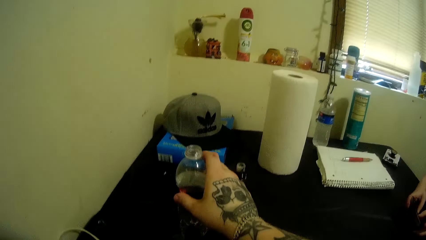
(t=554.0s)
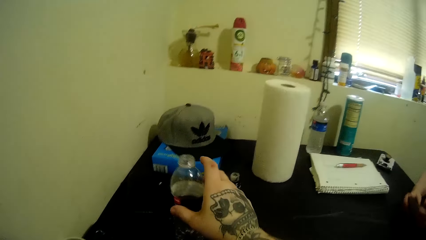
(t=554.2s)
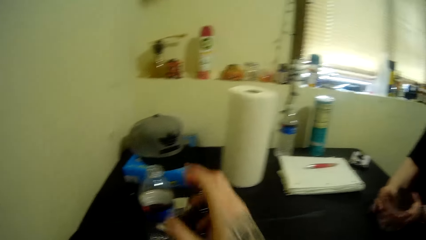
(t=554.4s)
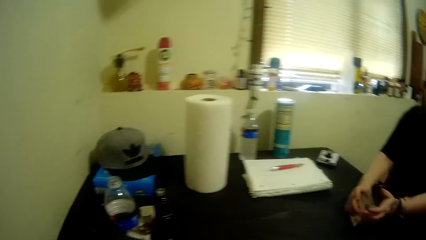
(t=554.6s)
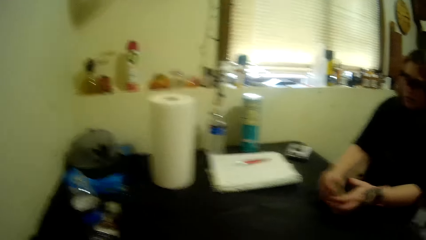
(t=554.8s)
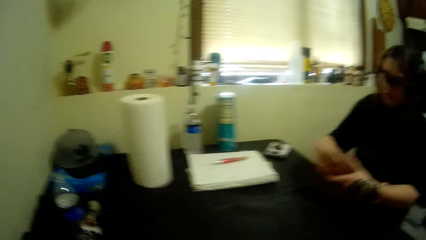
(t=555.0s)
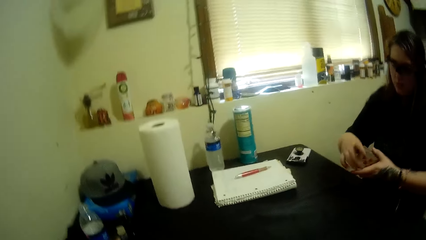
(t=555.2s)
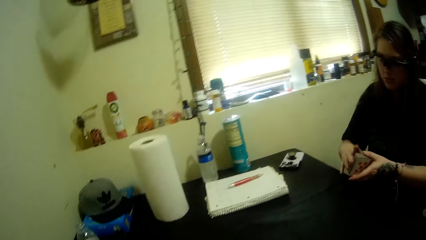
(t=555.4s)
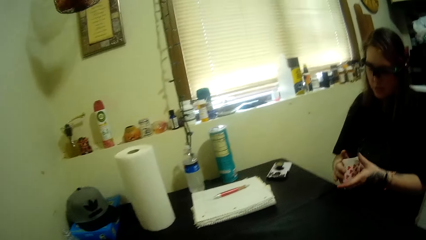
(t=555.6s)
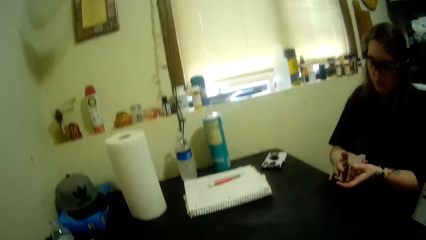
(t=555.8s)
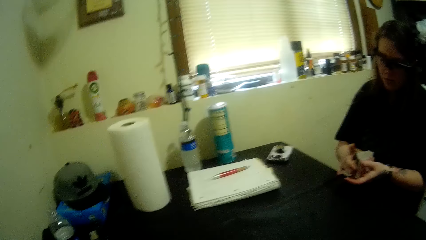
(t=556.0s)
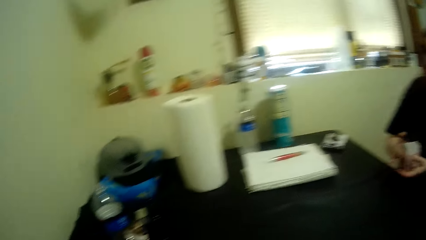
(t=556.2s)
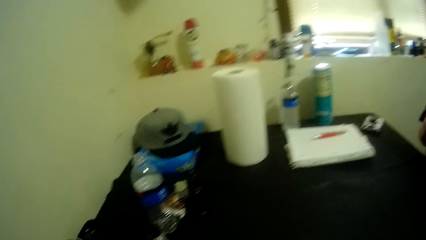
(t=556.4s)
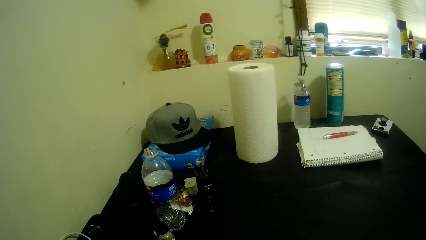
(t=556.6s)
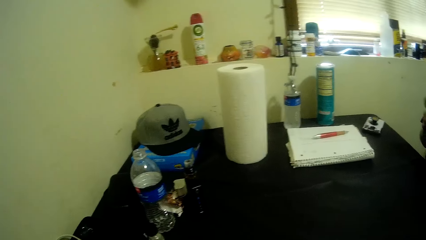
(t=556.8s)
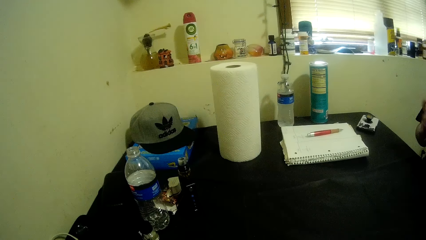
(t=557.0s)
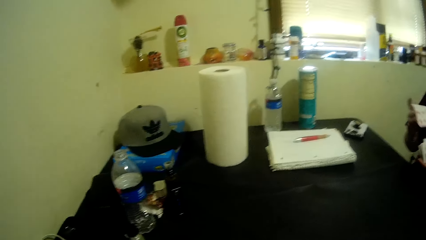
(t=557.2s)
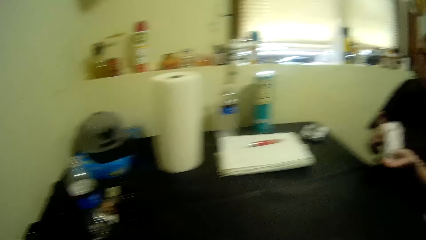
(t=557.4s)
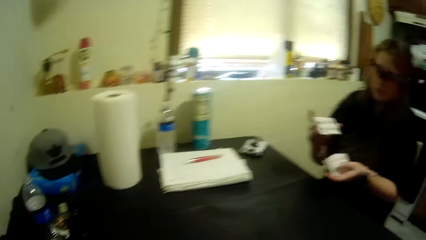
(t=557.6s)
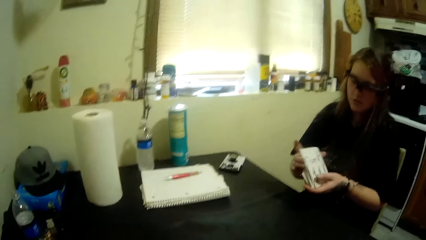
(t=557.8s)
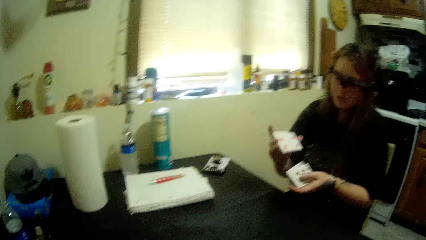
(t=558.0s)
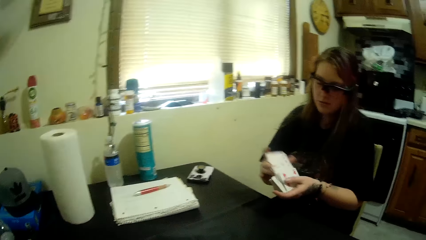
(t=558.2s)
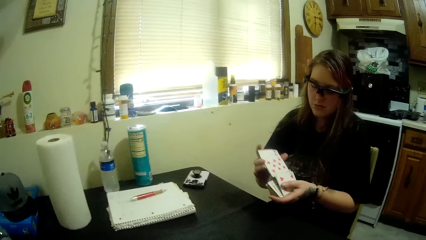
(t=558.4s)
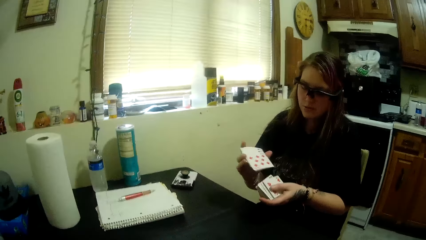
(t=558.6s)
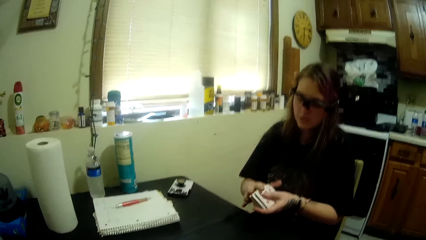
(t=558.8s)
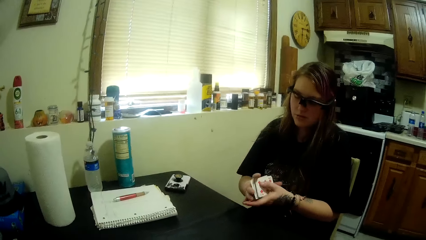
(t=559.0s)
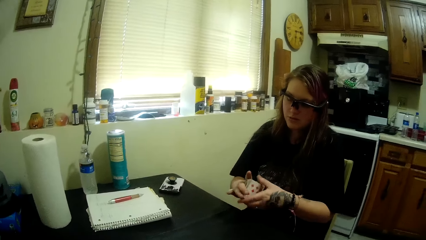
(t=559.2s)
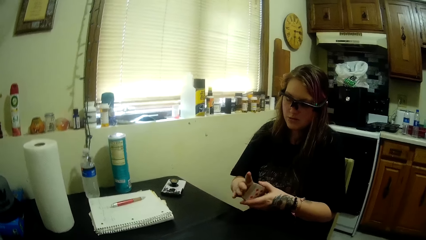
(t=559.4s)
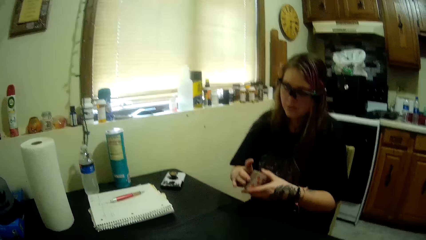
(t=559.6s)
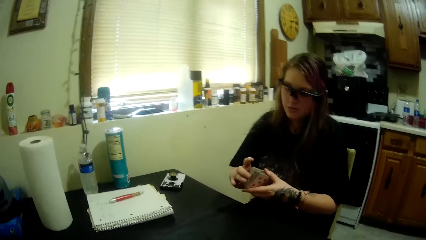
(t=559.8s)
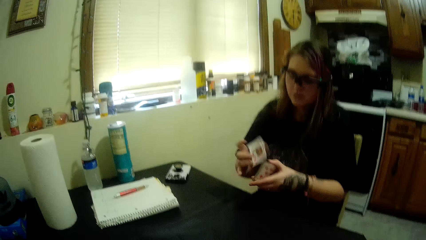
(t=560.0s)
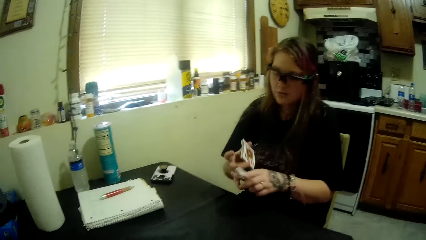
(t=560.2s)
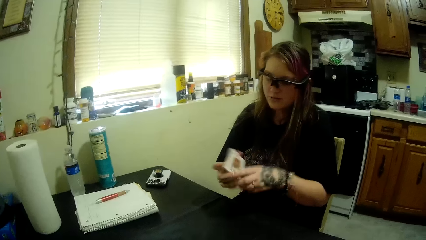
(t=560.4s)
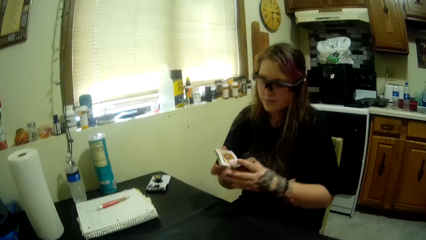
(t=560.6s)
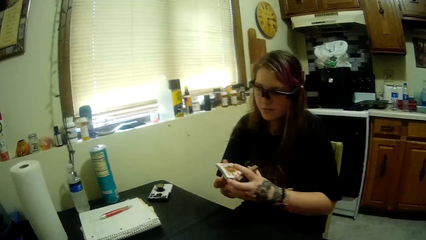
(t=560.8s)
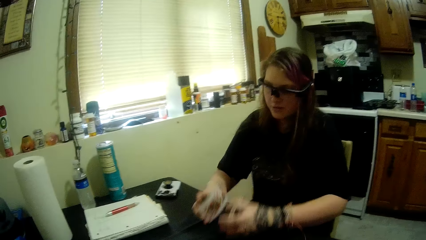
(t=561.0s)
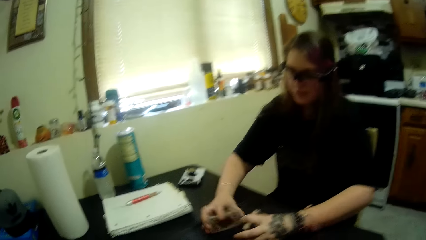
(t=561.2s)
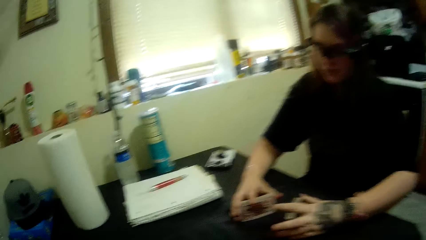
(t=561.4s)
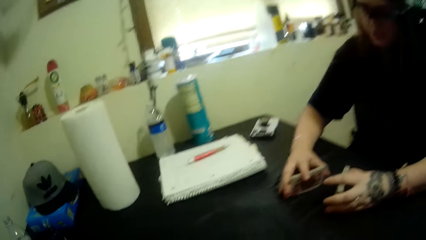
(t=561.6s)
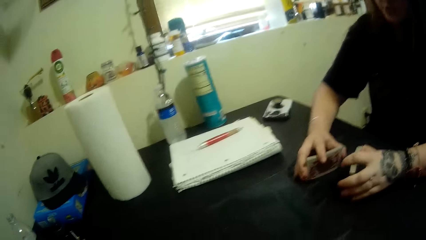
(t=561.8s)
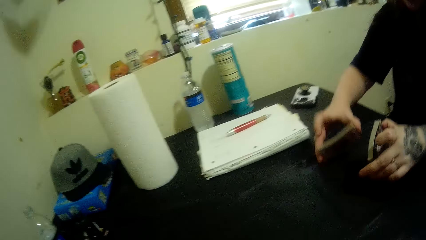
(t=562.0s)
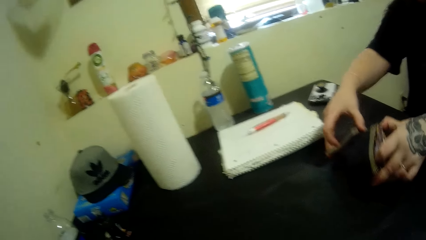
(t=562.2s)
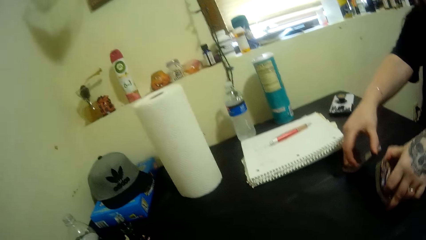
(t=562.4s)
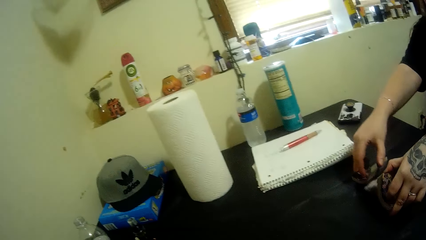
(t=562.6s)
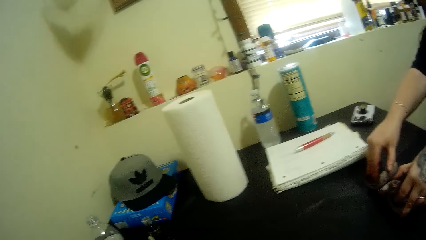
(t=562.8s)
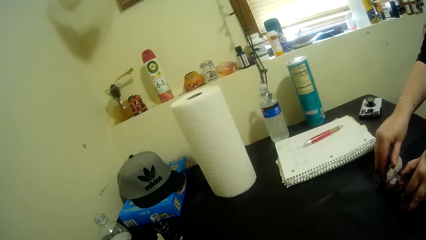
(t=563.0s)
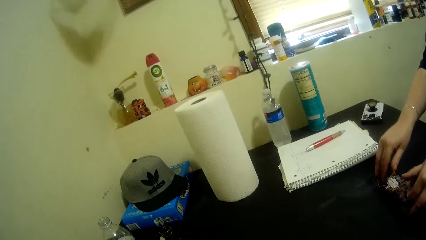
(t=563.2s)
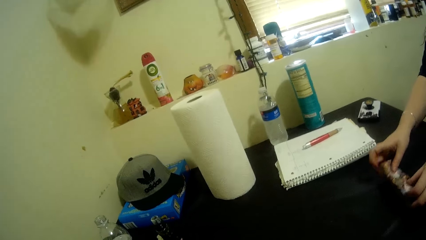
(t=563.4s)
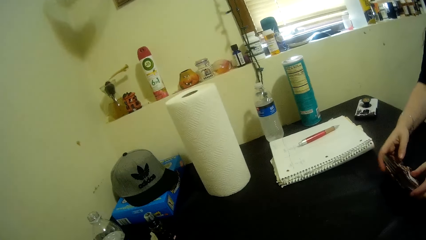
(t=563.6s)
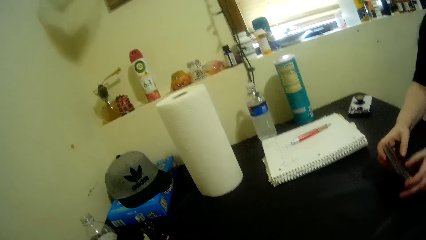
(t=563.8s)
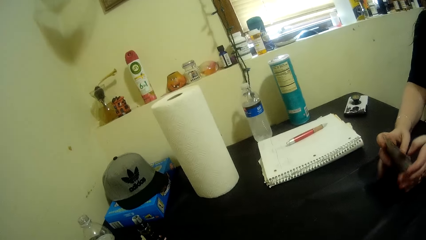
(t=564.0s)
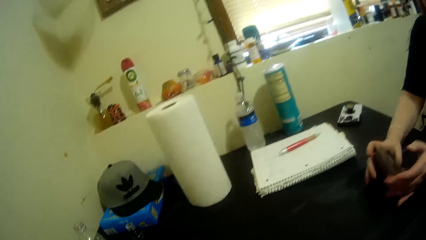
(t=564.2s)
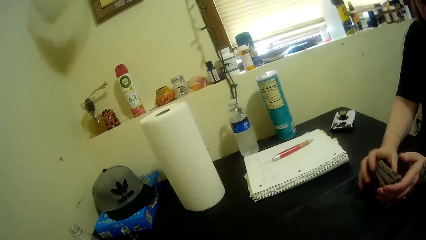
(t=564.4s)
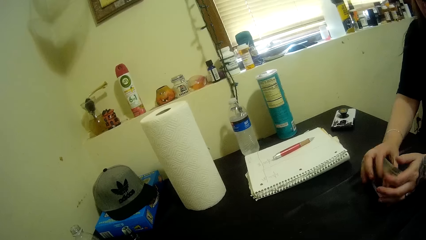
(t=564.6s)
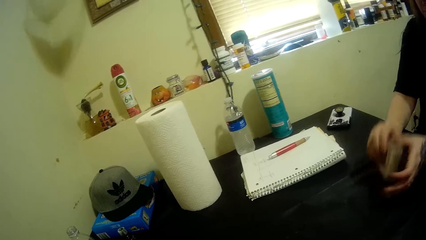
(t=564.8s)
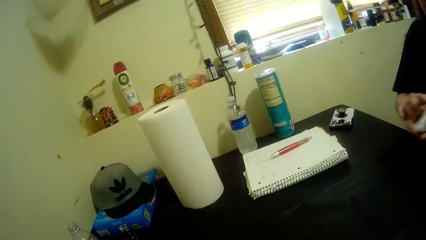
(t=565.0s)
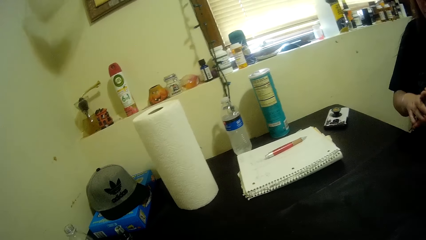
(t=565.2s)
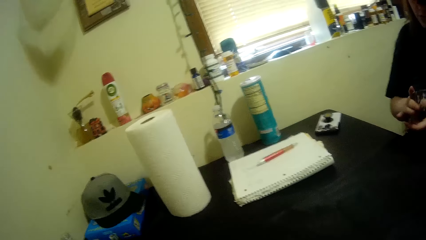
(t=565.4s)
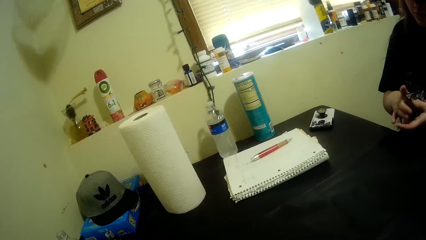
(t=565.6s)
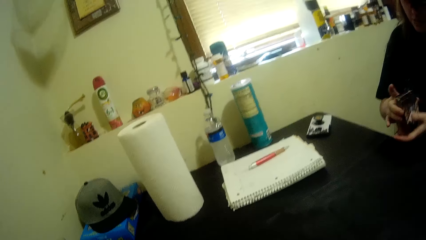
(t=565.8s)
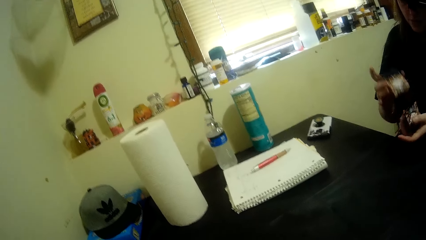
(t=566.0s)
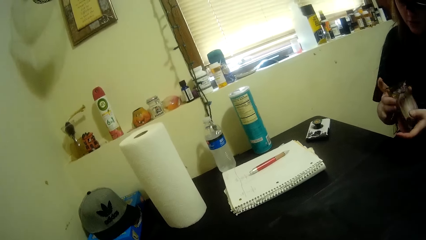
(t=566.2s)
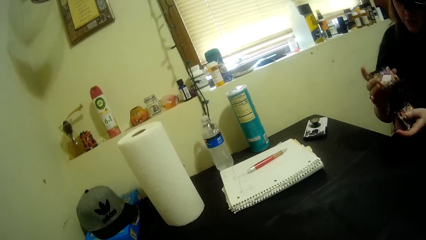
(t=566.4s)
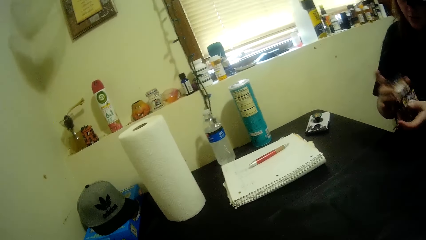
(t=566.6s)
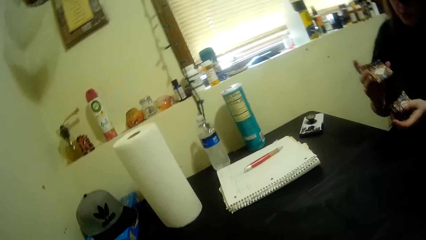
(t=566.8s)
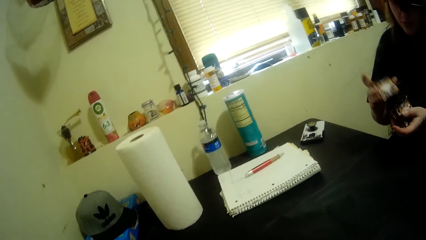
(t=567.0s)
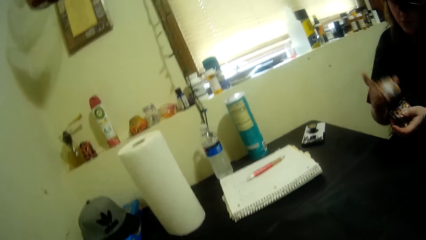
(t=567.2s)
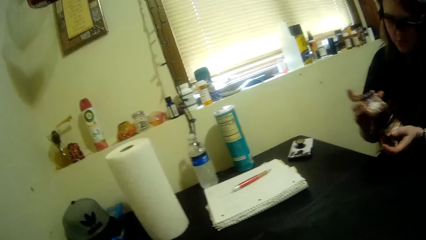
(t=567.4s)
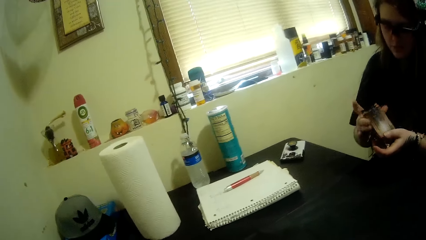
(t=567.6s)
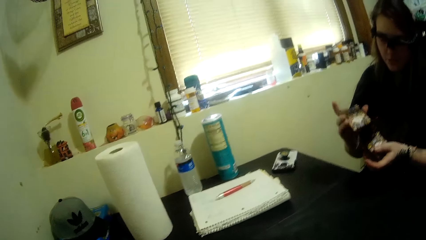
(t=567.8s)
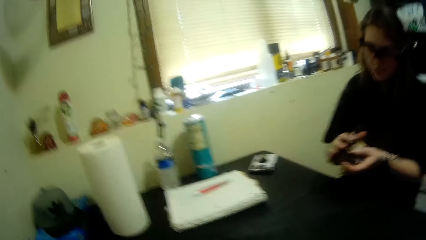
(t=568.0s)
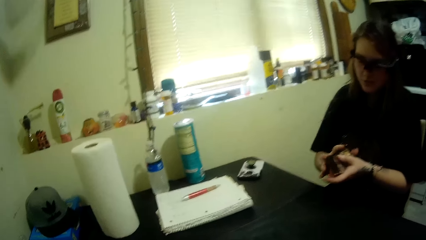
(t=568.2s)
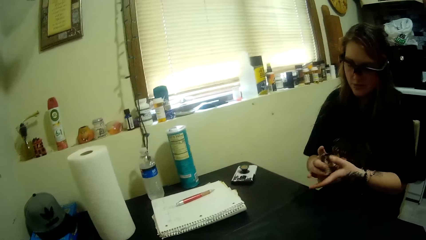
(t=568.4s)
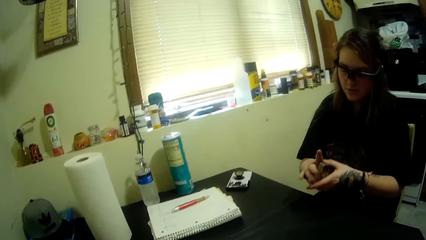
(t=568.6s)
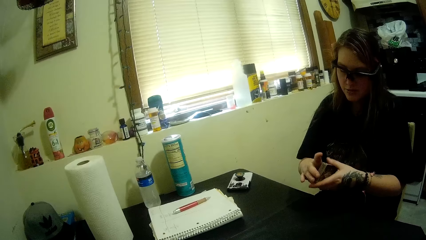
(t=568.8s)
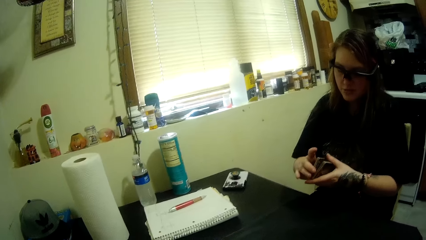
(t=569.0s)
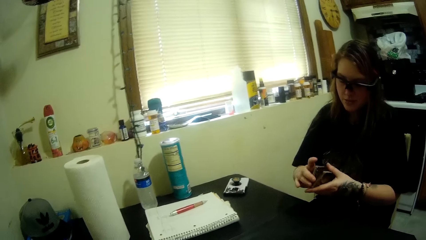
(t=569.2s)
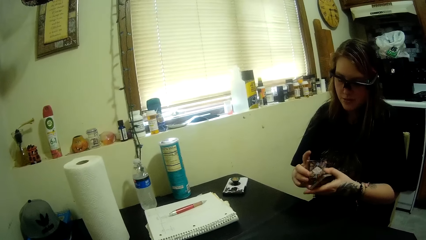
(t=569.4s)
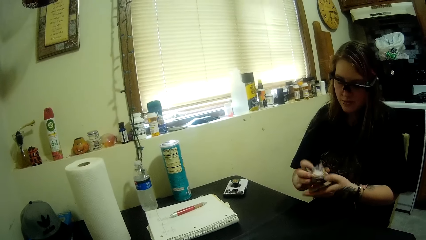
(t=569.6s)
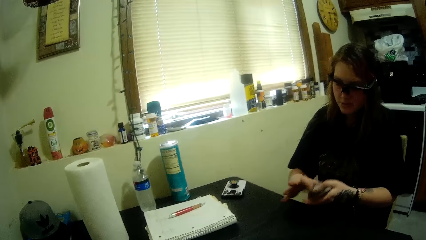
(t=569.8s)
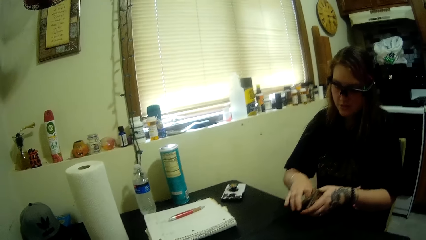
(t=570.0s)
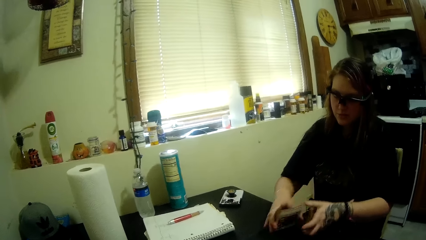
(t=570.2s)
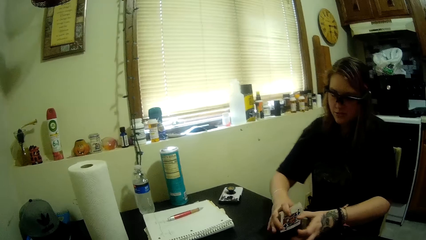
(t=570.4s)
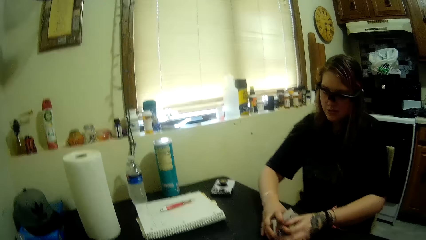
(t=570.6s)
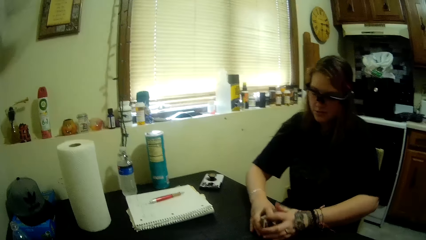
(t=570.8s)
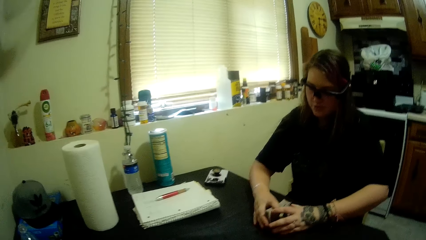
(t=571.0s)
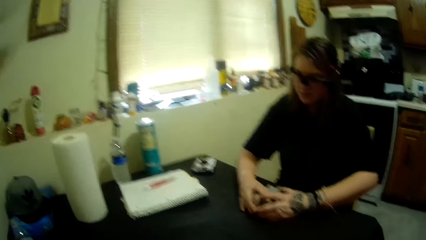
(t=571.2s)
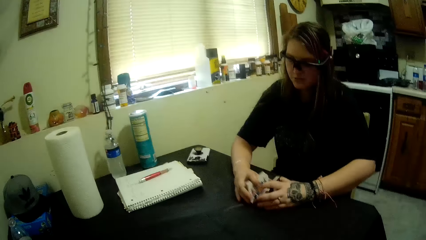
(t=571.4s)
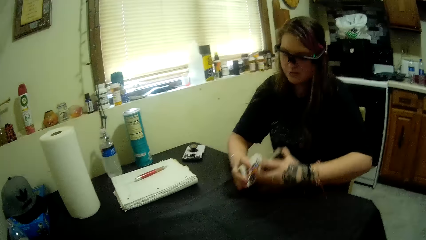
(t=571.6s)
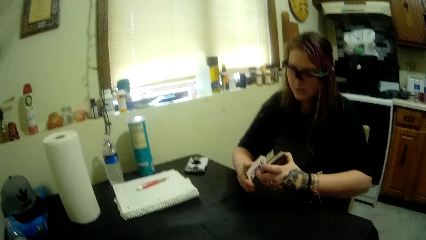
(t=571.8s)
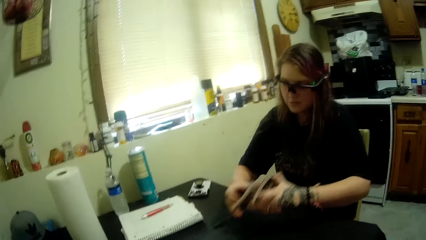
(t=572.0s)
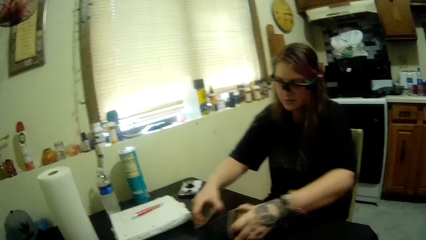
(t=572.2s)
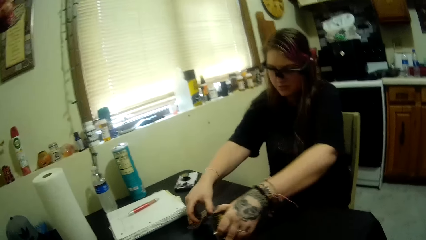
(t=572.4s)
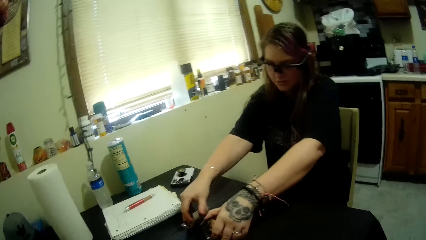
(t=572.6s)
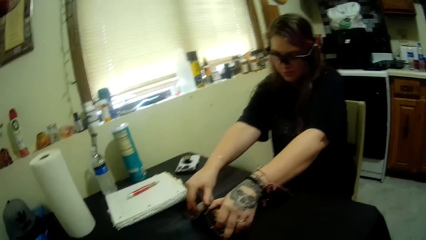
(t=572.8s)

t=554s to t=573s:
The camera wearer returns the bottle. A woman shuffles the cards. A man holds playing cards. The camera wearer talks to the man. The man shuffles the playing cards, and shuffles the playing cards again. The camera wearer puts the water bottle on the table. They turn the camera around. The man holds the playing cards and shuffles the playing cards. The camera wearer puts the water bottle on the table.
